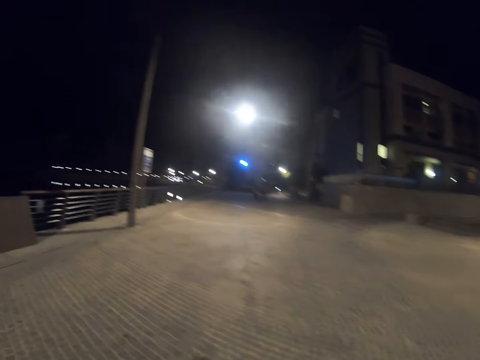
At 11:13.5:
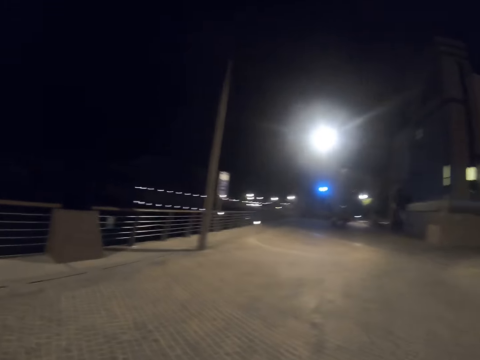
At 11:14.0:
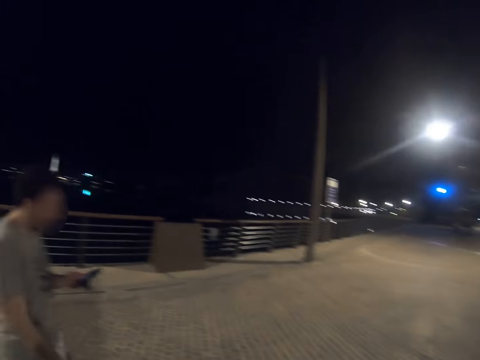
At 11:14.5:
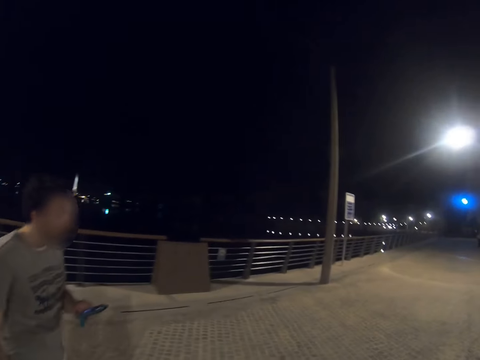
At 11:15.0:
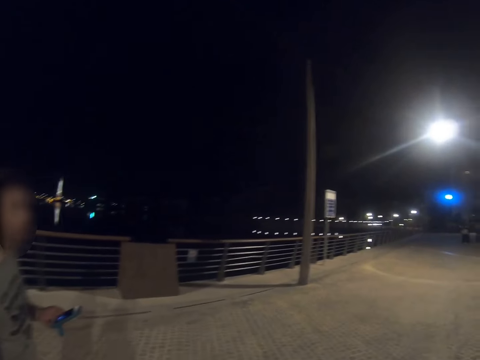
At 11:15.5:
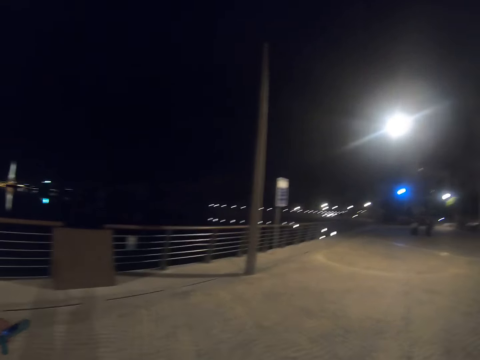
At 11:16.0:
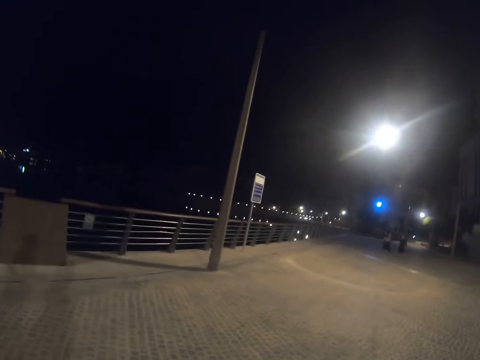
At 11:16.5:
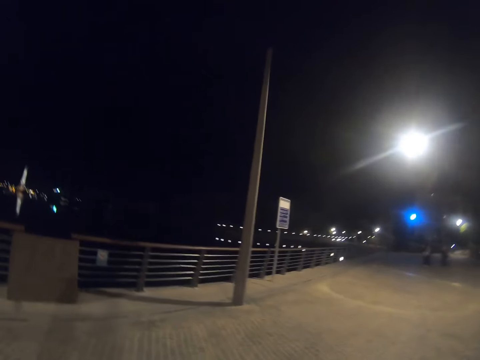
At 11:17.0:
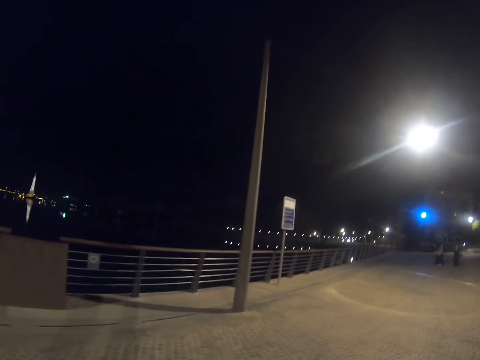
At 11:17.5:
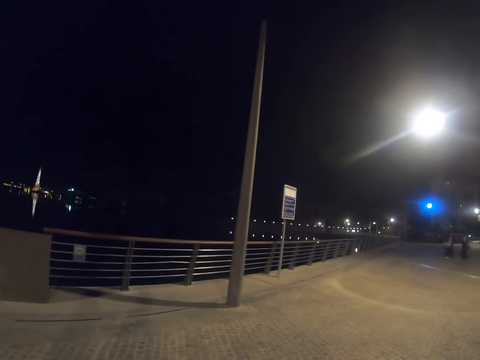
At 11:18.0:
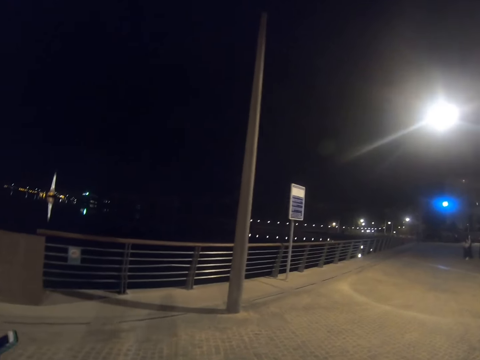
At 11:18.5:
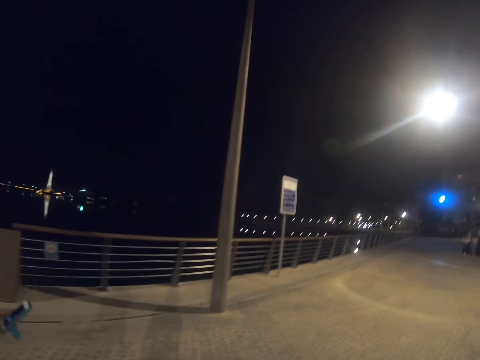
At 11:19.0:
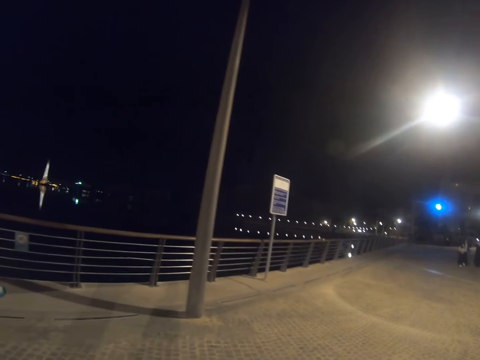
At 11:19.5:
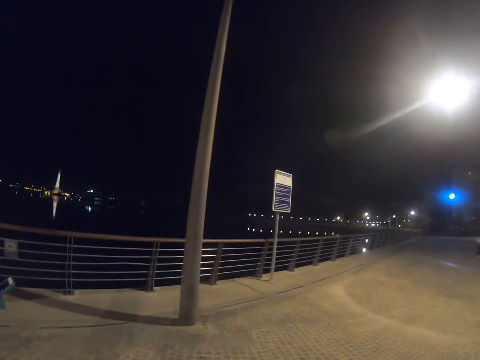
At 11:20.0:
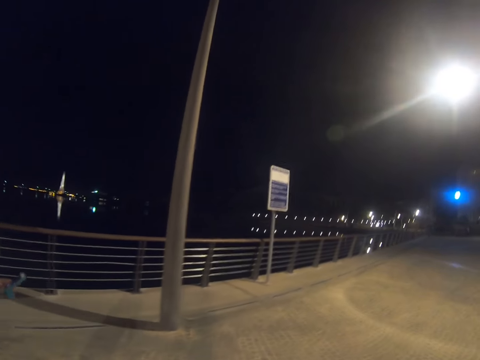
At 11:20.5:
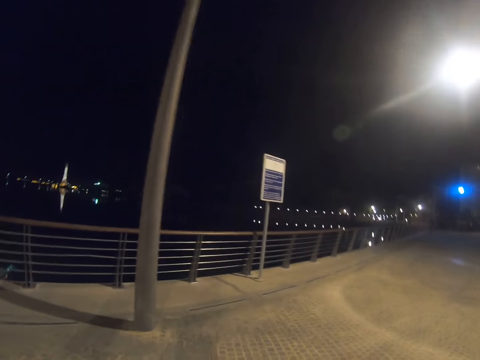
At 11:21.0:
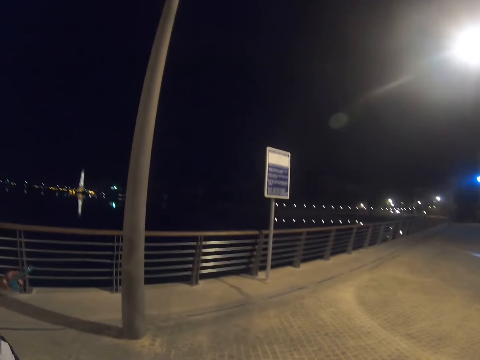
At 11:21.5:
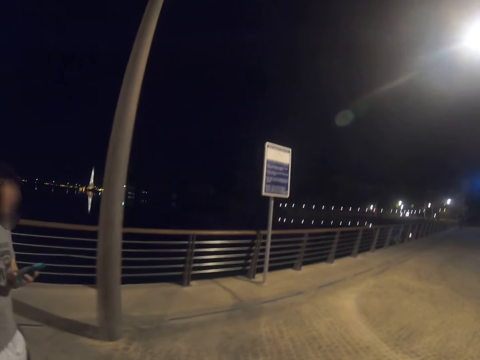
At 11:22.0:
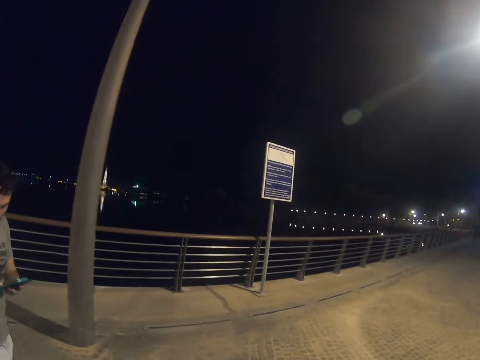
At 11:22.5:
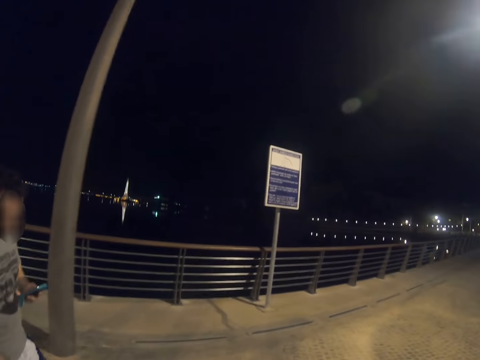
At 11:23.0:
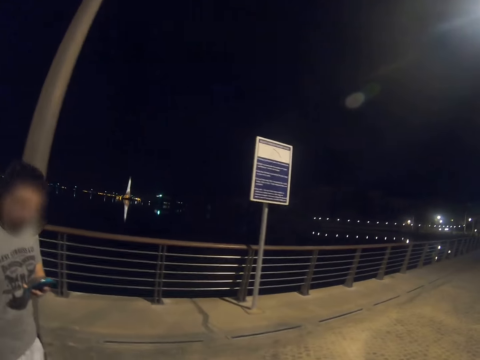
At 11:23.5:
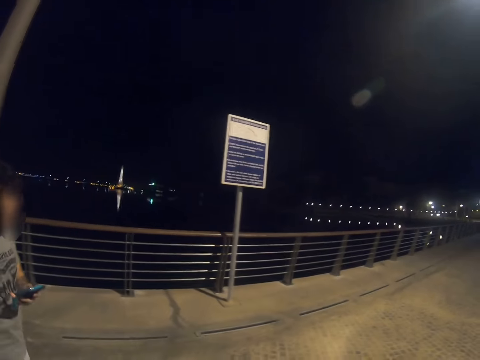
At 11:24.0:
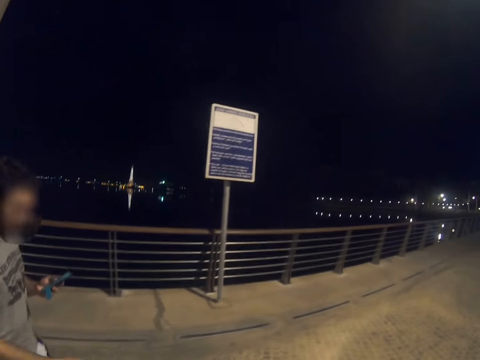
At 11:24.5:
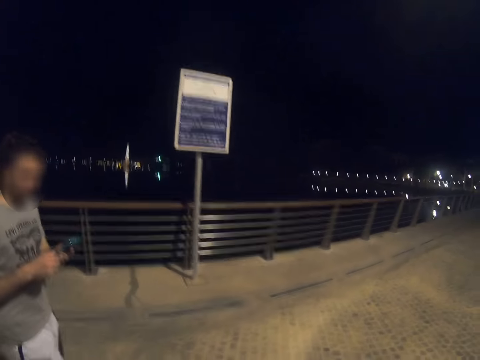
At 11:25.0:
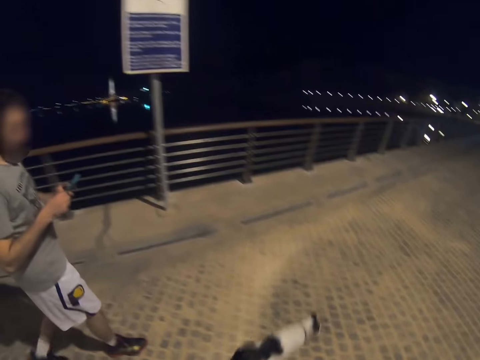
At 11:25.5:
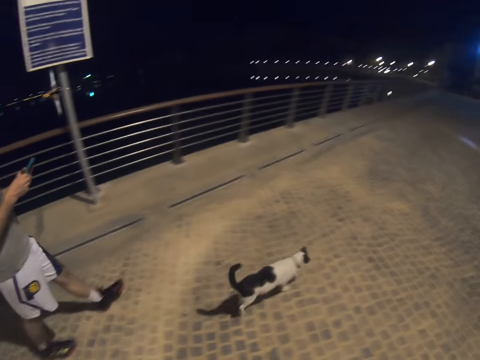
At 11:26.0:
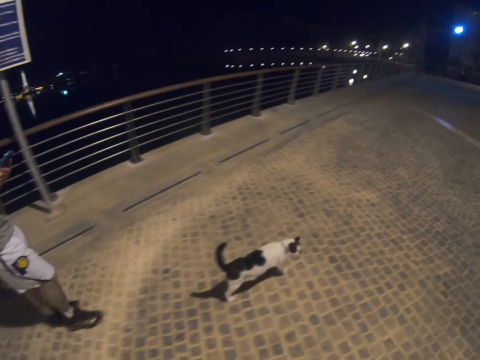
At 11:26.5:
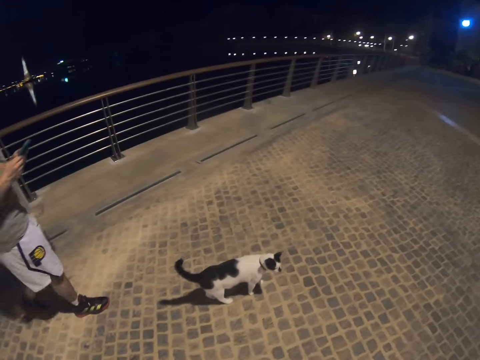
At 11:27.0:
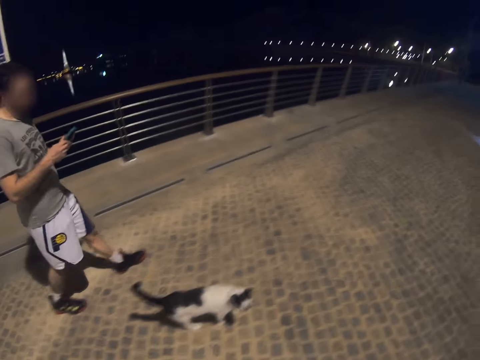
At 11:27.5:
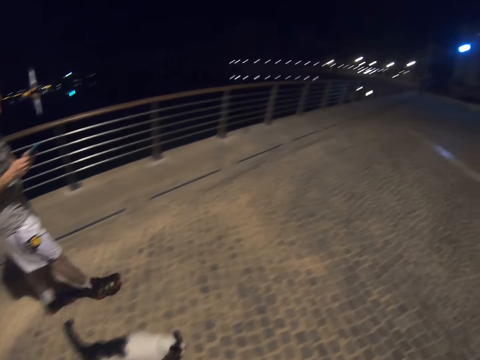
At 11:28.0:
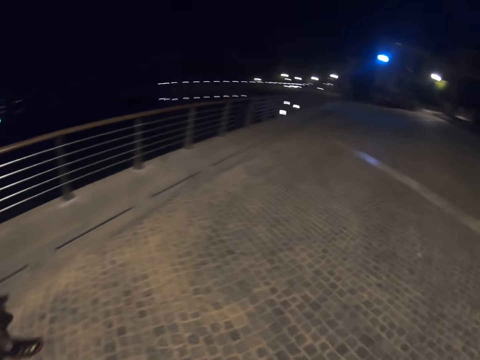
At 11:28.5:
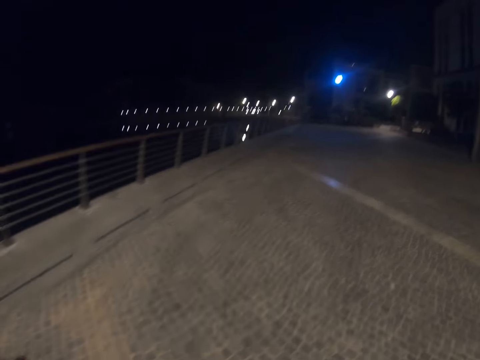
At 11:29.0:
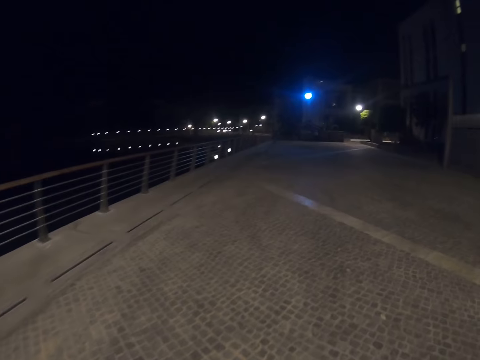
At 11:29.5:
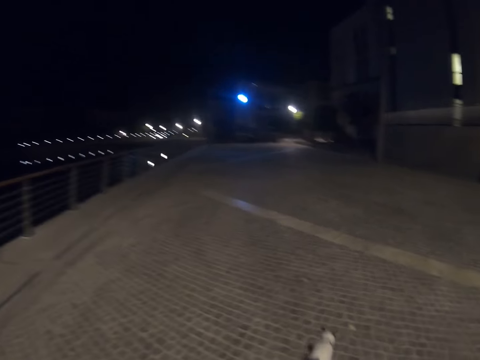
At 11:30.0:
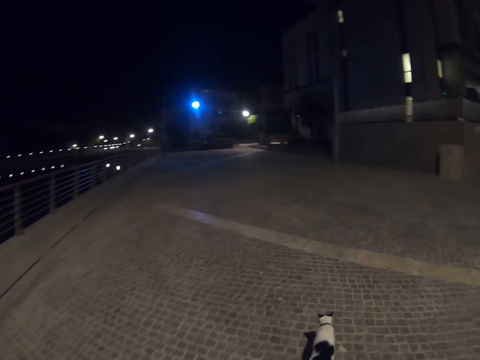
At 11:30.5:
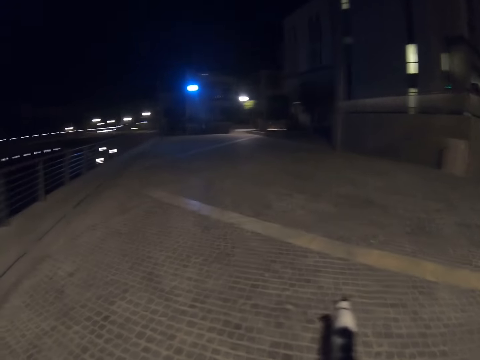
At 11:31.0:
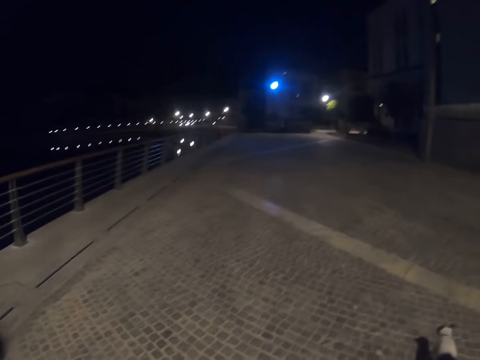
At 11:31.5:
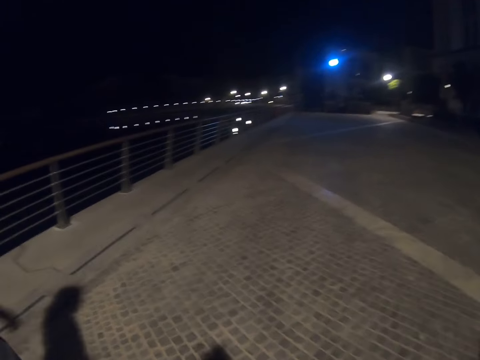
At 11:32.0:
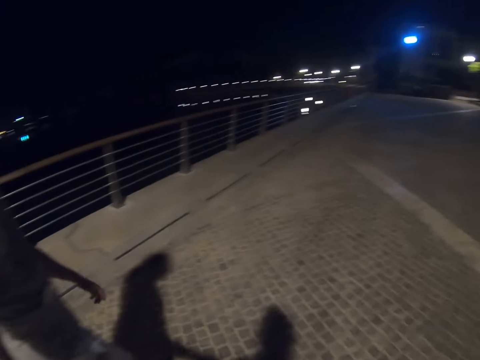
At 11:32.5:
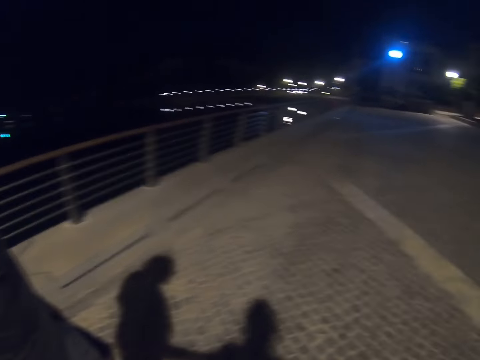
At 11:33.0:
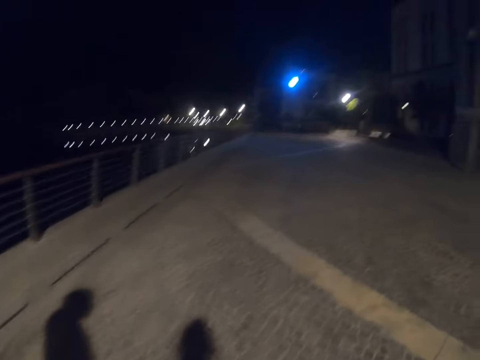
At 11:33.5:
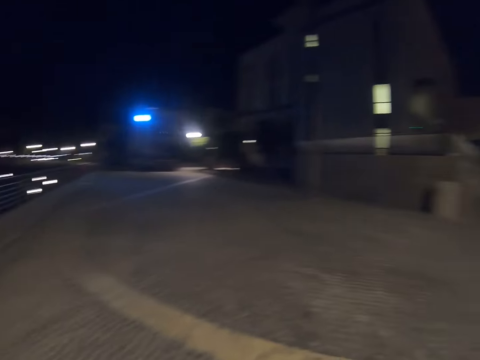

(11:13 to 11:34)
A man holds a cellphone. The camera wearer walks on a pathway with the man. They look at the man. They walk on the pathway with the man.

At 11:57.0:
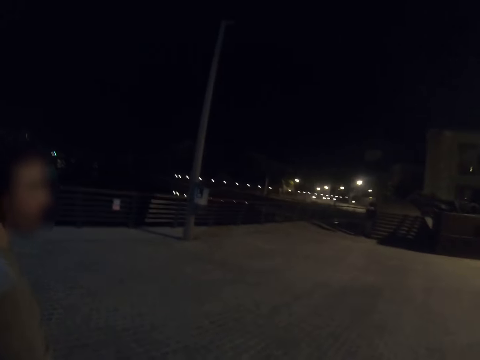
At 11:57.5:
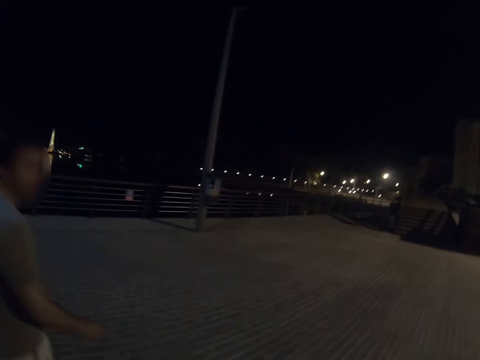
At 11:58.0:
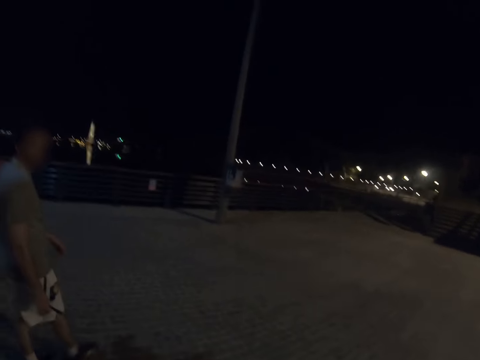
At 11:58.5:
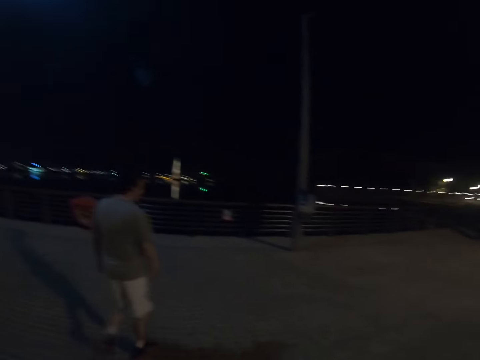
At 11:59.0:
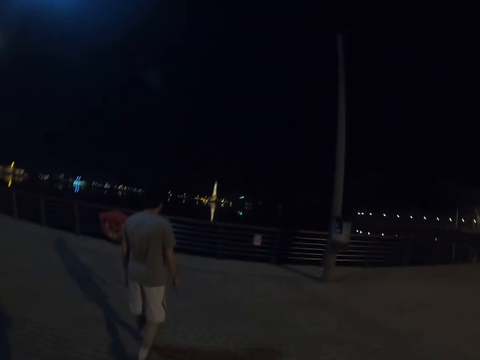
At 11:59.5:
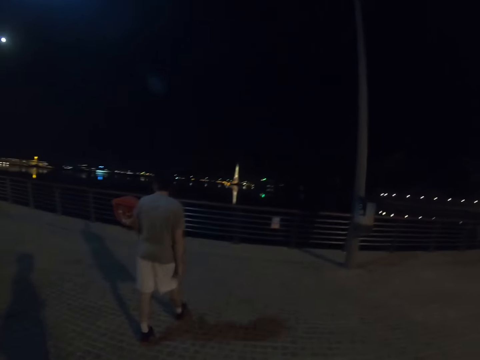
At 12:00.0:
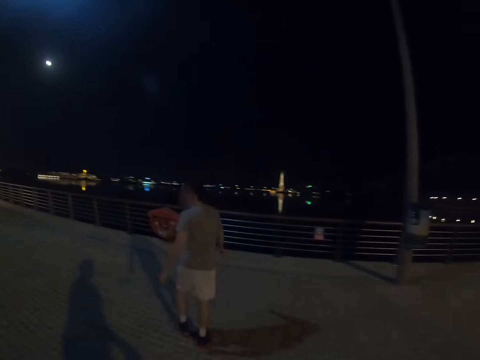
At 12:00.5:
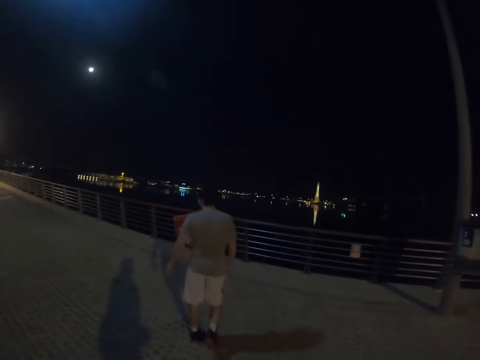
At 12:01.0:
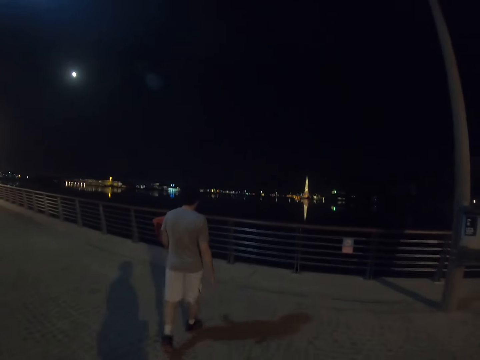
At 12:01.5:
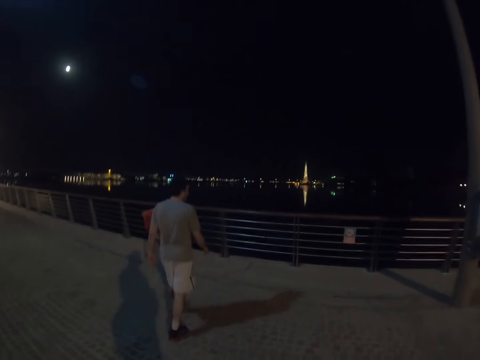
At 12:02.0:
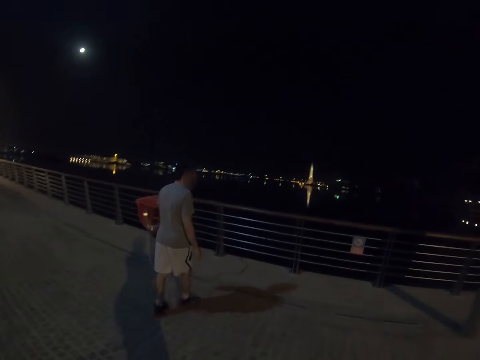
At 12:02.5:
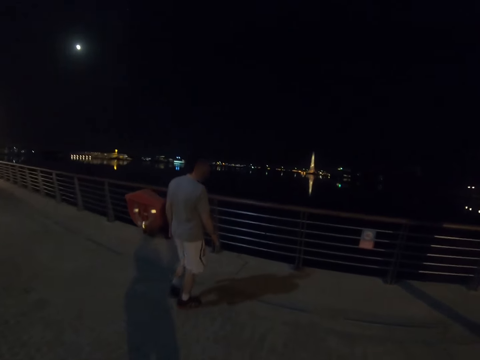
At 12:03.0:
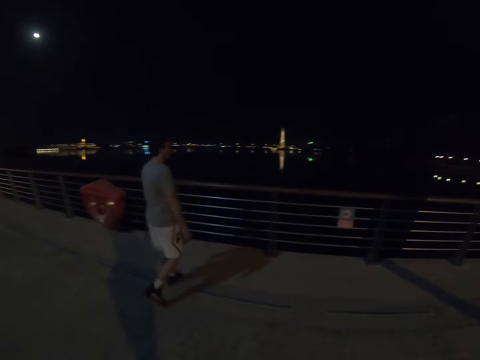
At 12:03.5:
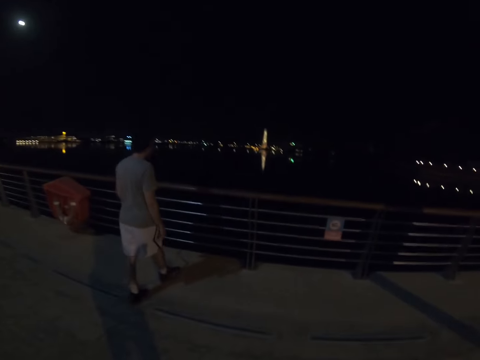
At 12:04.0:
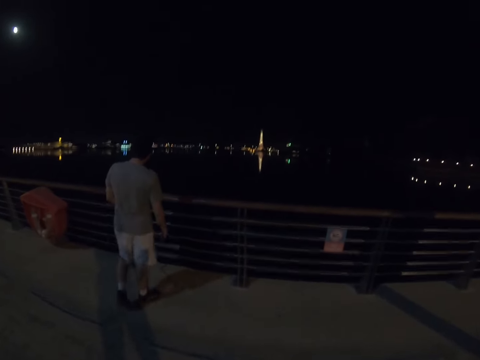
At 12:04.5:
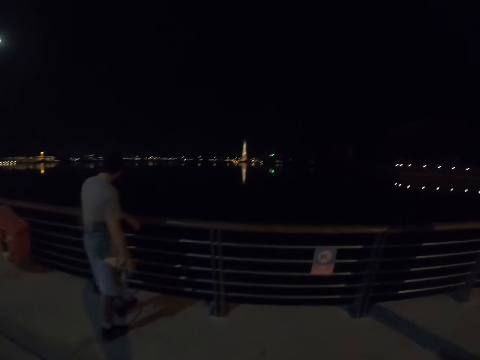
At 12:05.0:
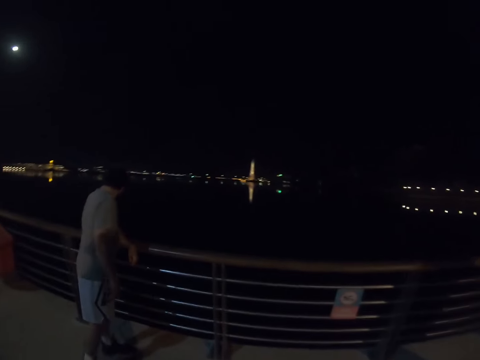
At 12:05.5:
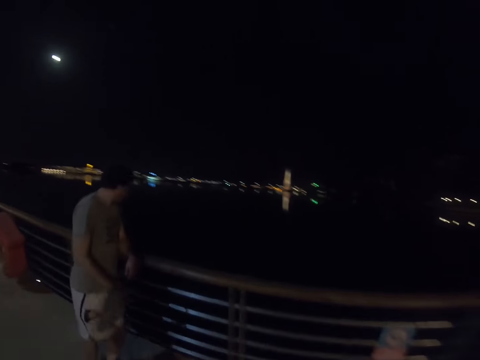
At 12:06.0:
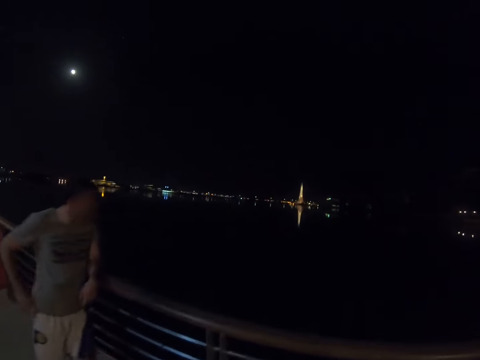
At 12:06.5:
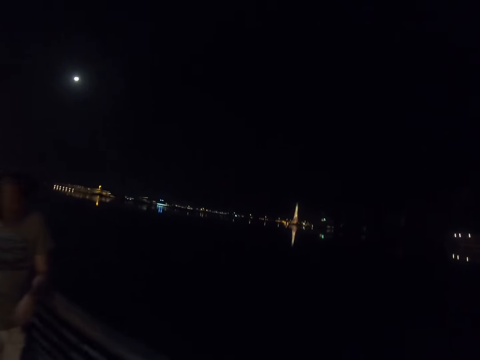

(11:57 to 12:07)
A man walks to the fence at the edge of the pathway. The camera wearer follows the man. The man leans on the grills.
